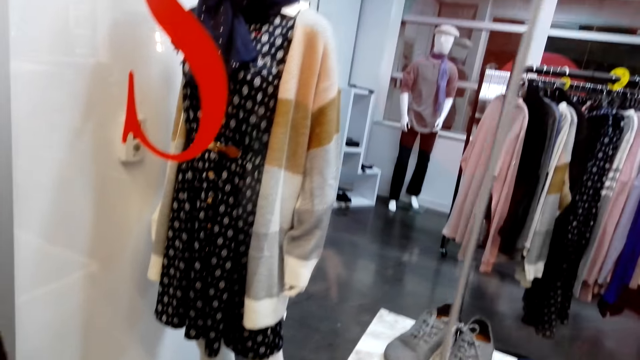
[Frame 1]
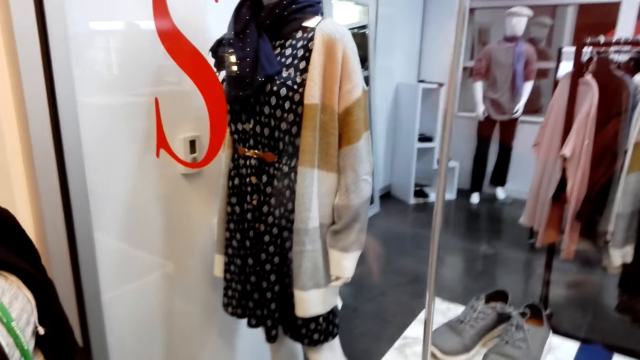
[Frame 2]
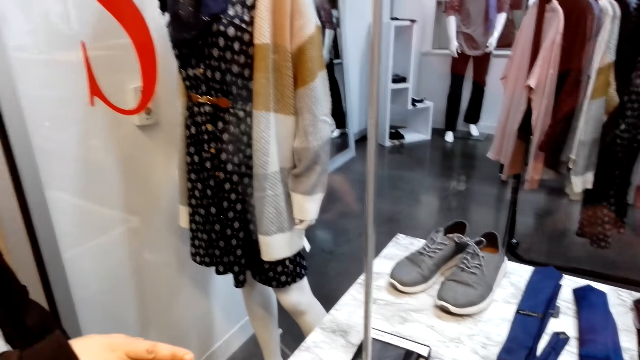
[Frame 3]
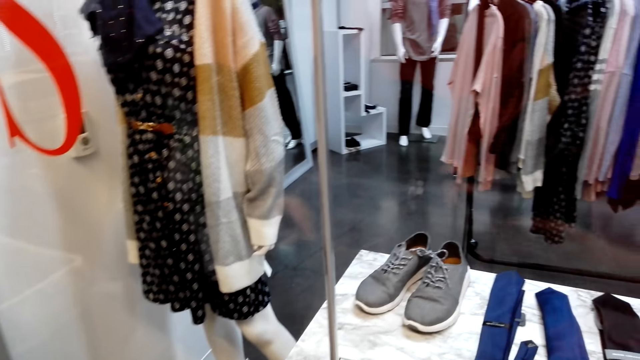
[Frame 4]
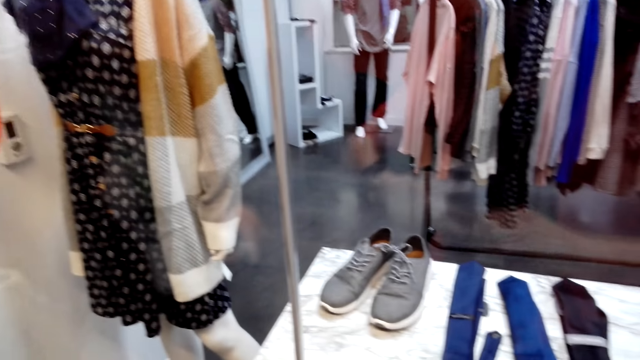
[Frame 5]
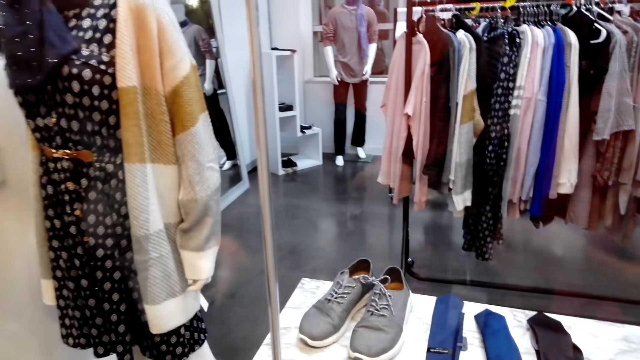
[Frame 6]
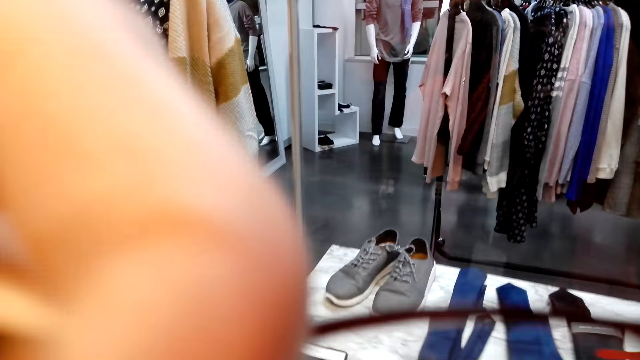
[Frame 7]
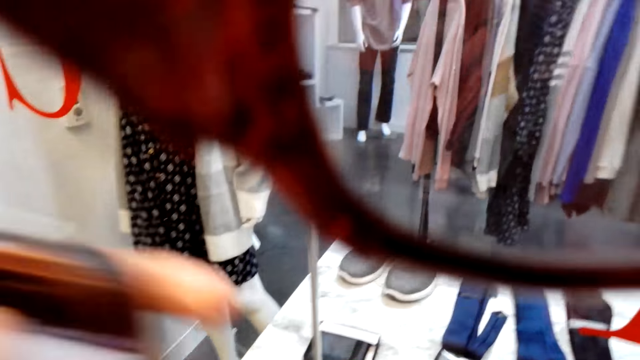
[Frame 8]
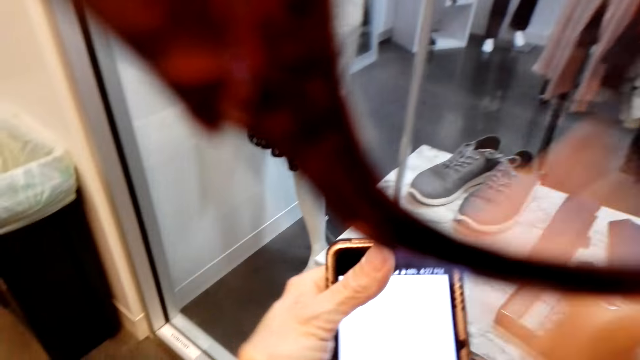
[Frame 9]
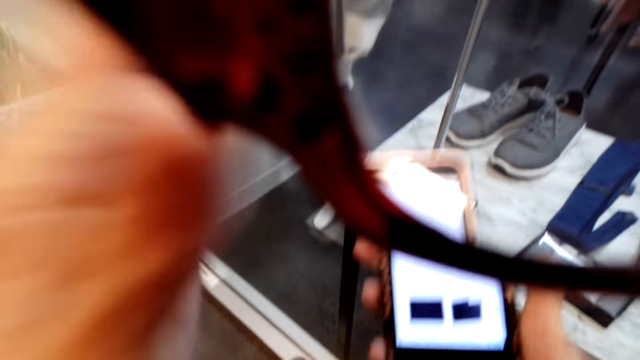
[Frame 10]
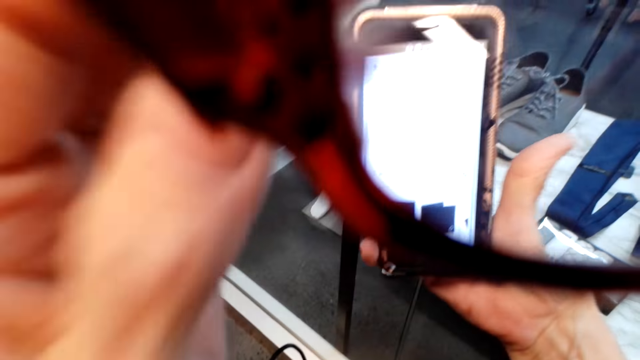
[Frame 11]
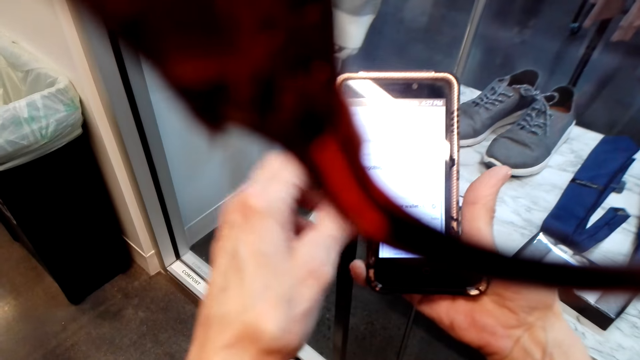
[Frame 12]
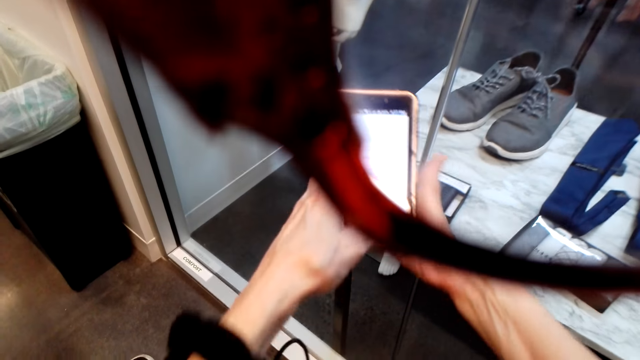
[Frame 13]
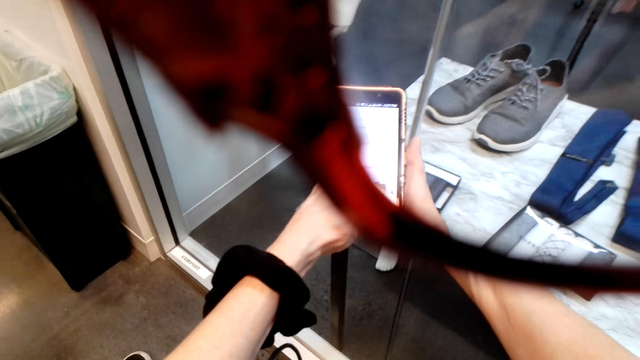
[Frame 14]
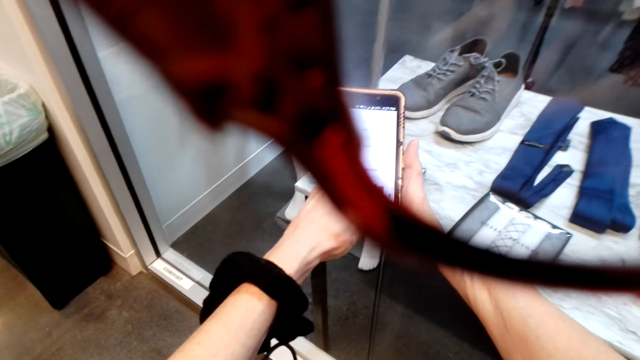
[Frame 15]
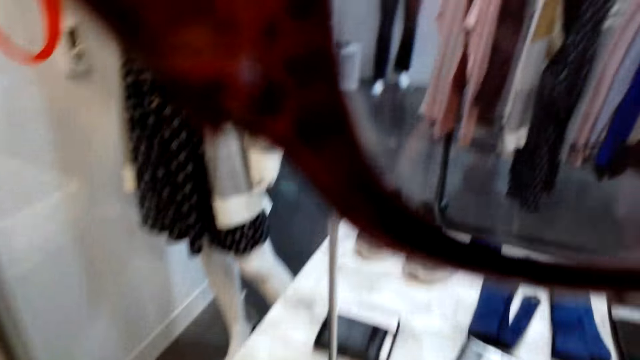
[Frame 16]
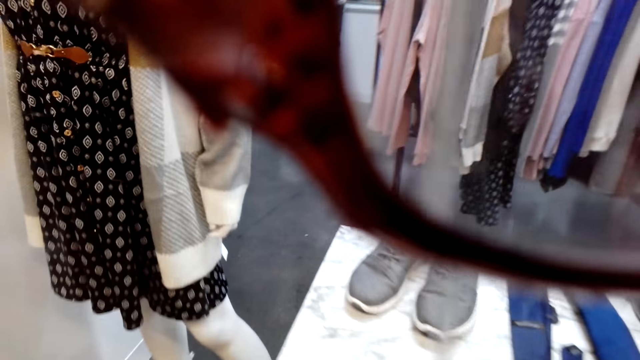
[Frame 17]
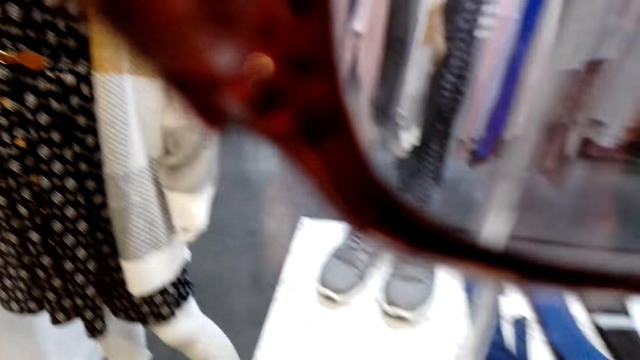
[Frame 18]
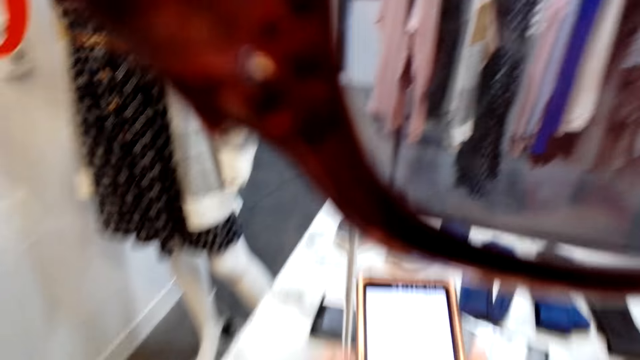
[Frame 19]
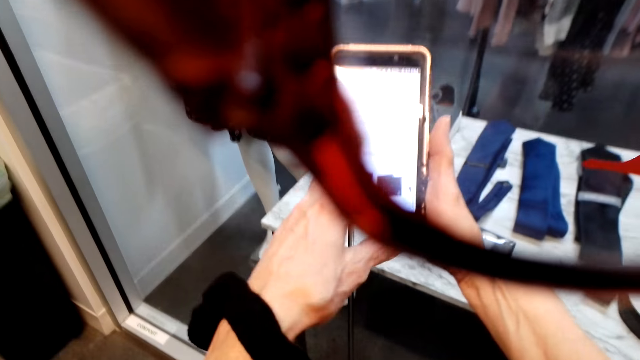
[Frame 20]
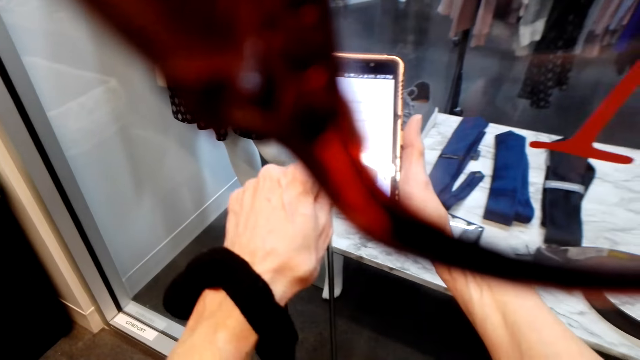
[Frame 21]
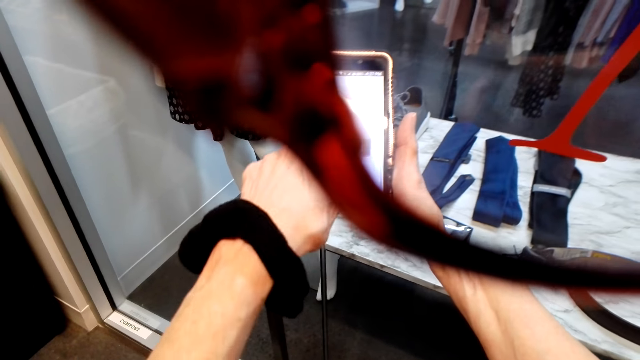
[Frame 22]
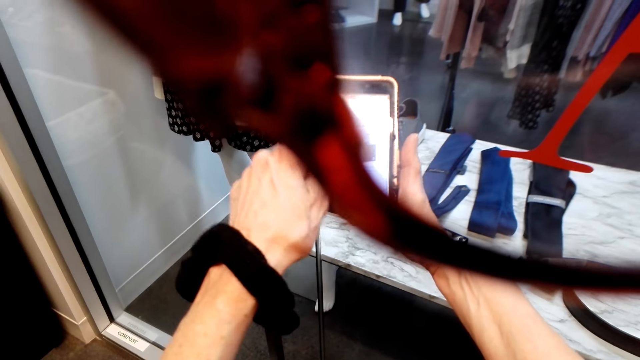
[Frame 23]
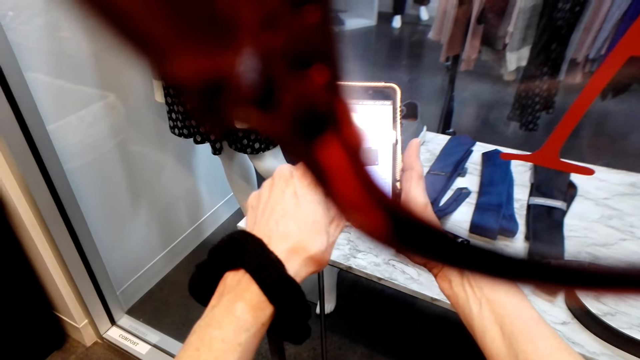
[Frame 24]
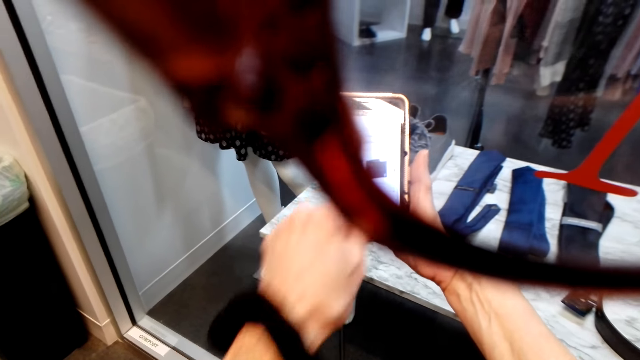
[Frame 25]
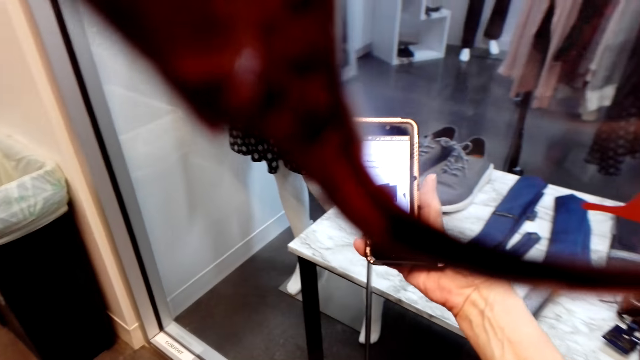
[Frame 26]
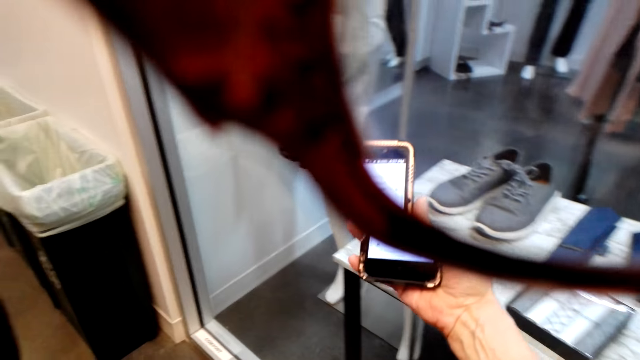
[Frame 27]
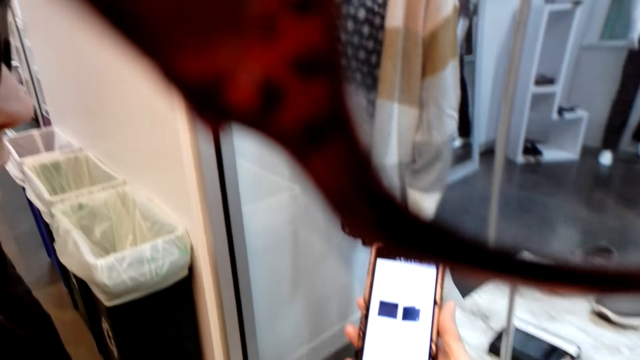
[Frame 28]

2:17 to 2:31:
The camera wearer converses with a woman. They put on the eye glasses. They hold the sunglasses. They scroll through the phone. They look at the clothes store. They converse with the woman. They scroll through the phone.

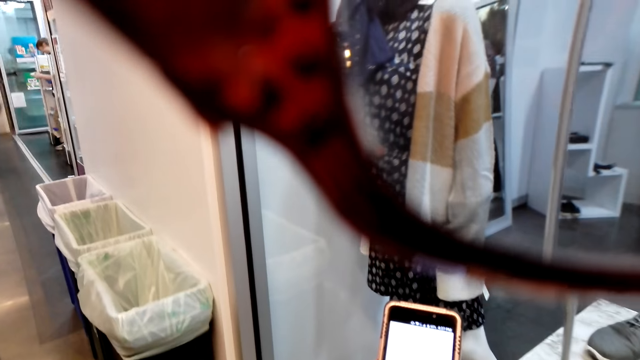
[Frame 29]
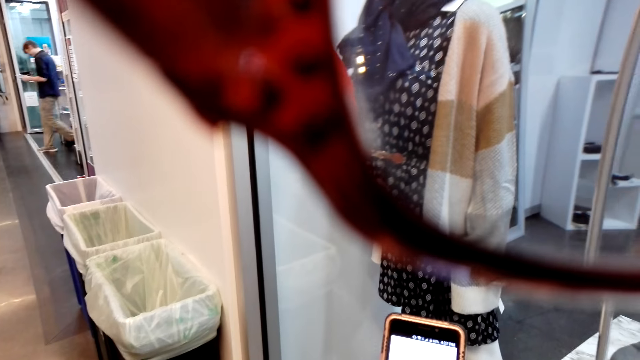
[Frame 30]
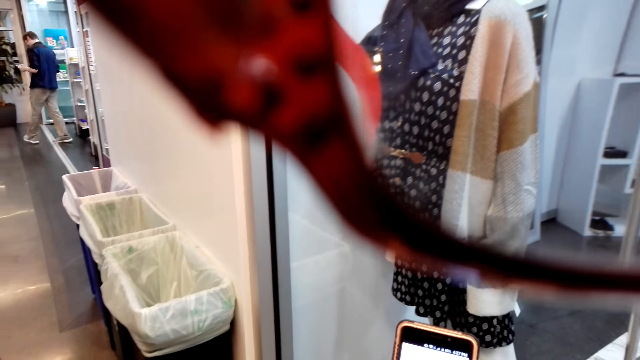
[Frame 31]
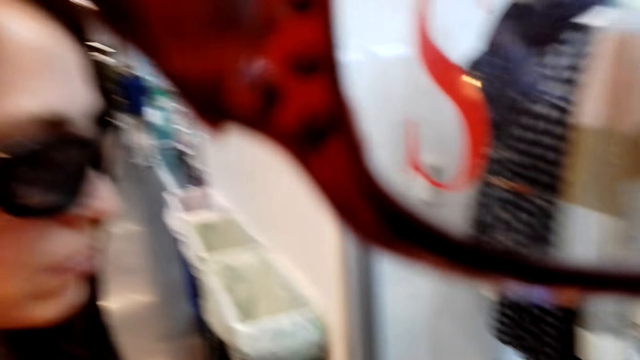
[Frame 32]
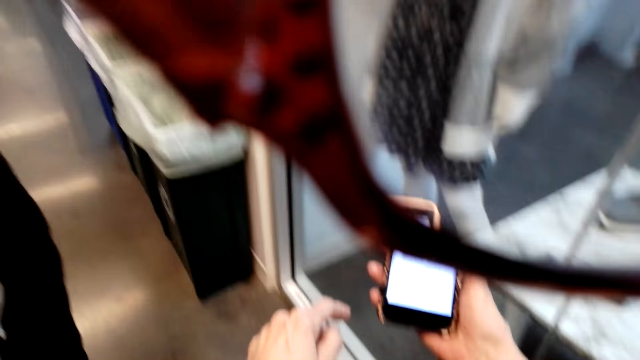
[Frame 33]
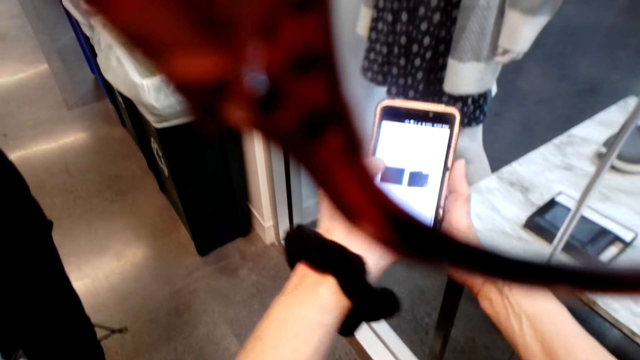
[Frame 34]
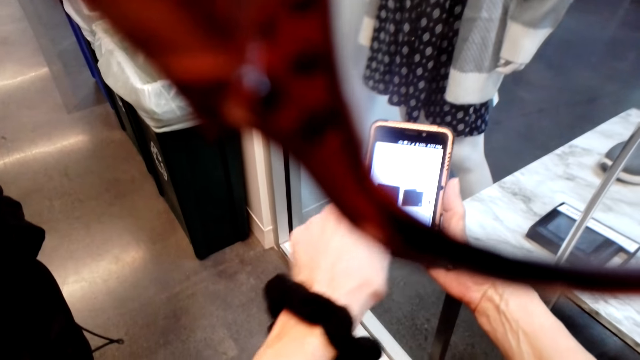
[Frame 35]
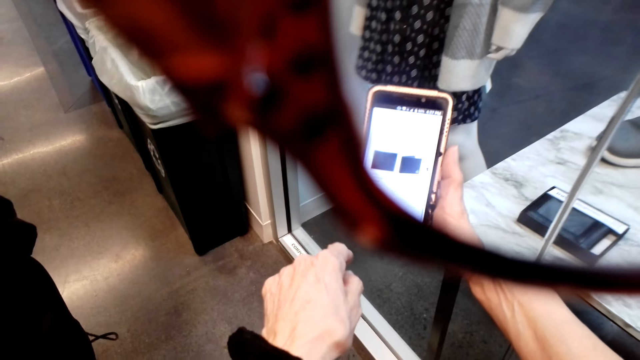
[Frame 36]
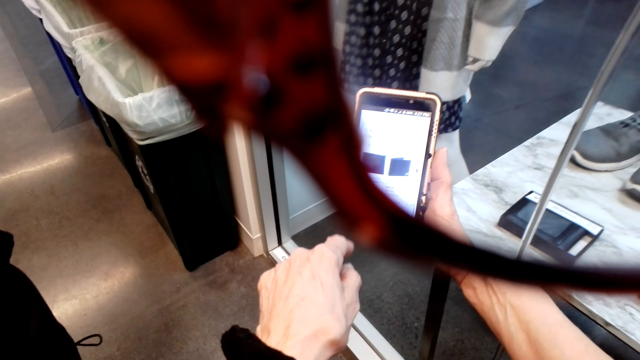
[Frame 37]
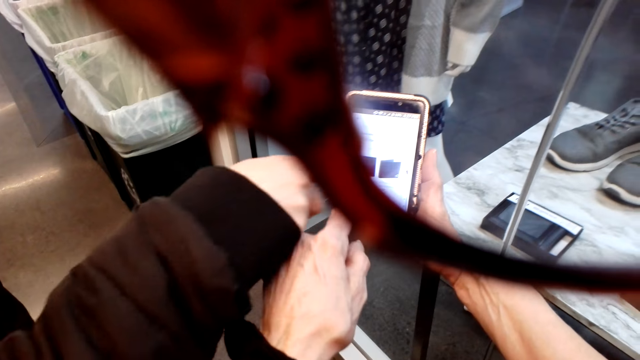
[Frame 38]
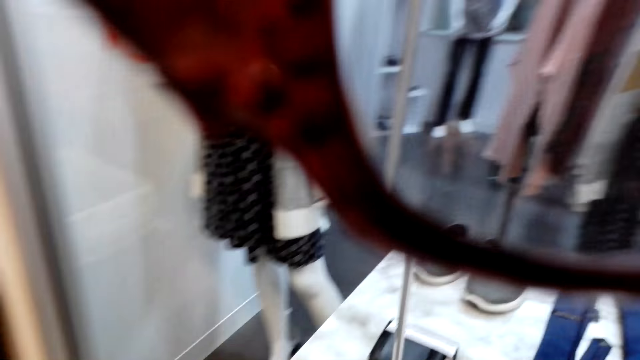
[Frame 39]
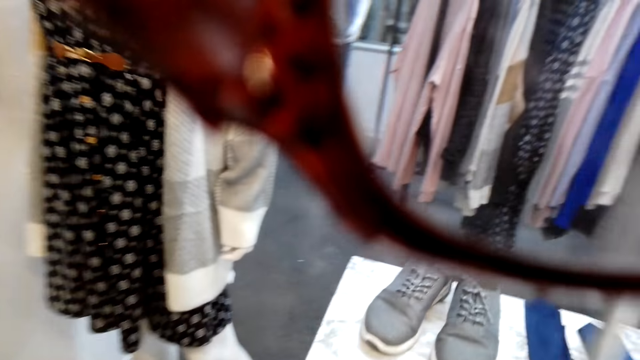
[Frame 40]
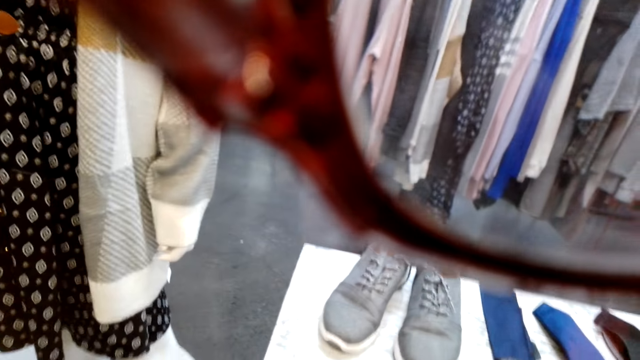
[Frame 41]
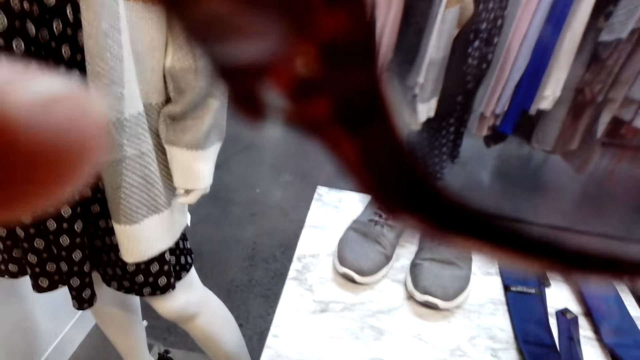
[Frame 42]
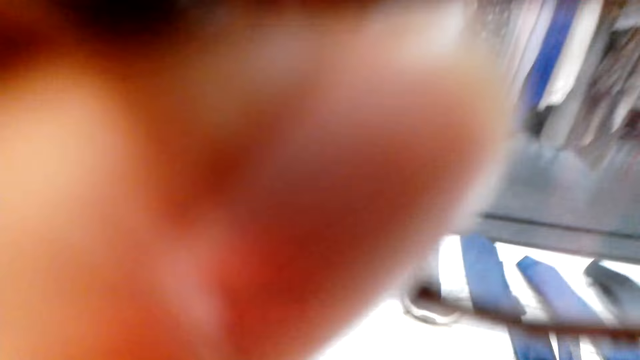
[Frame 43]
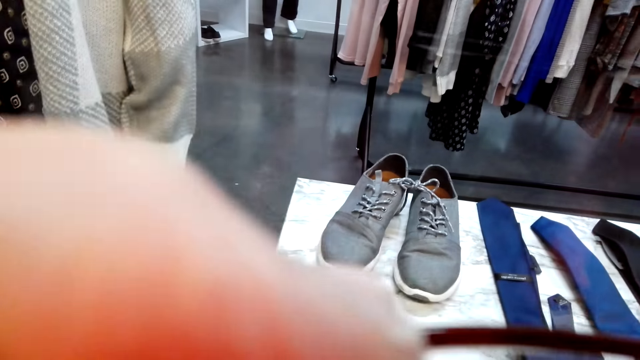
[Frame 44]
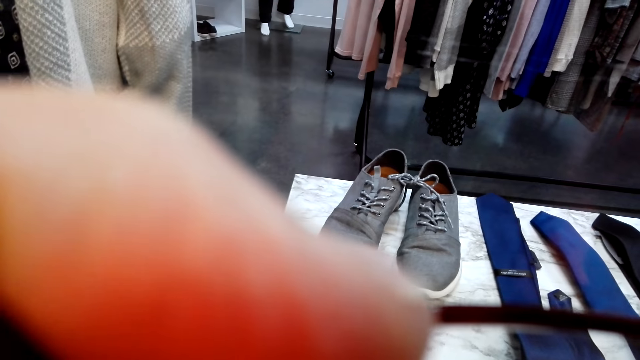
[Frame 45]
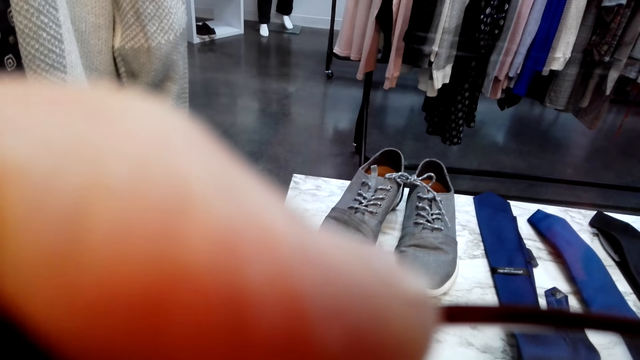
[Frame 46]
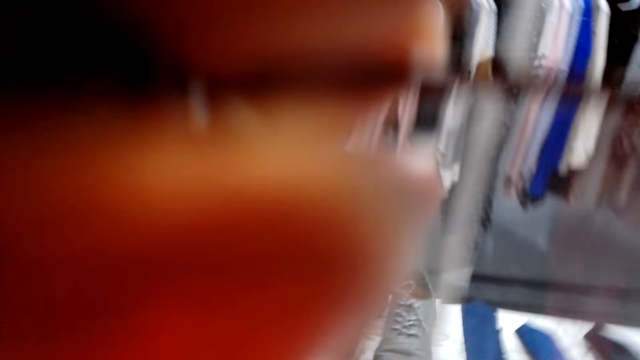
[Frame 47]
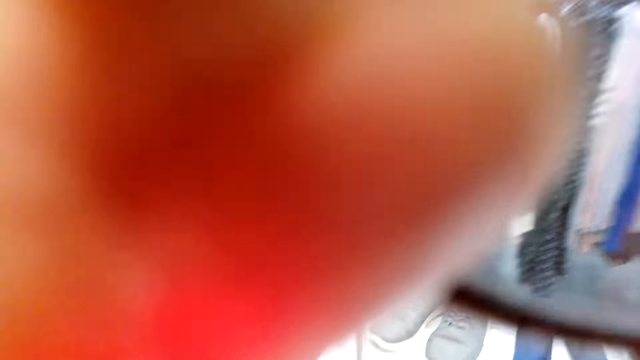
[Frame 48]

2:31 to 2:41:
The camera wearer shows a woman the phone and talks to the woman. The camera wearer and the woman point the phone. The camera wearer looks at the clothes store. They move the eye glasses. They hold the sunglasses.
